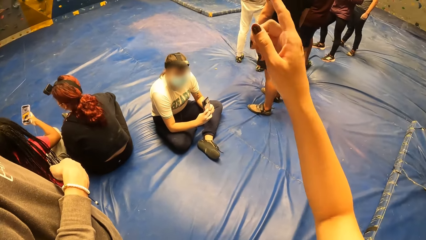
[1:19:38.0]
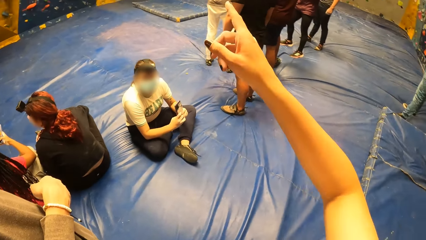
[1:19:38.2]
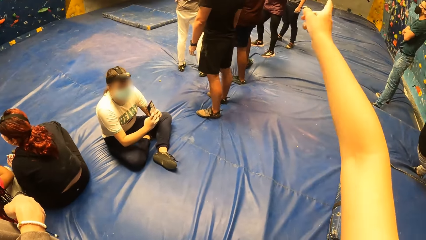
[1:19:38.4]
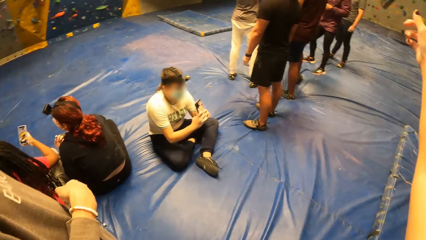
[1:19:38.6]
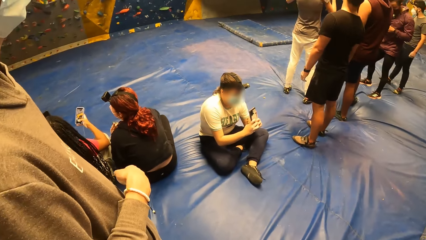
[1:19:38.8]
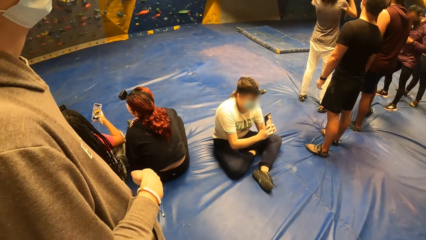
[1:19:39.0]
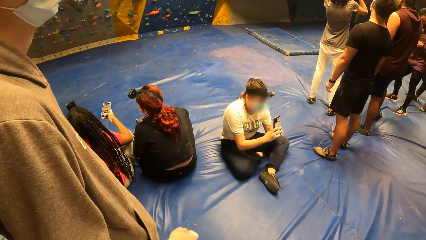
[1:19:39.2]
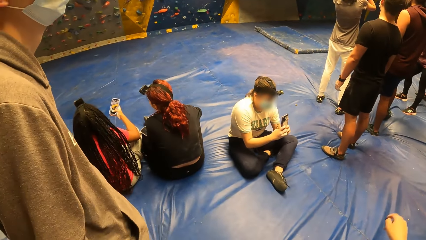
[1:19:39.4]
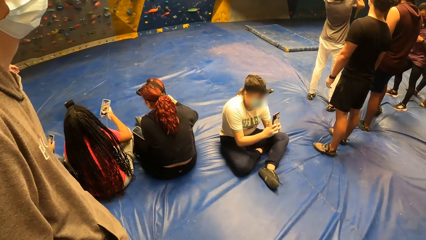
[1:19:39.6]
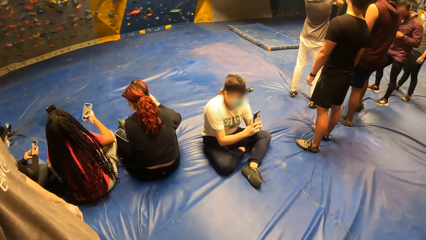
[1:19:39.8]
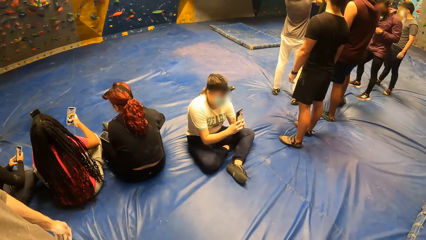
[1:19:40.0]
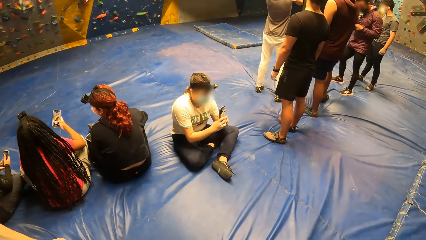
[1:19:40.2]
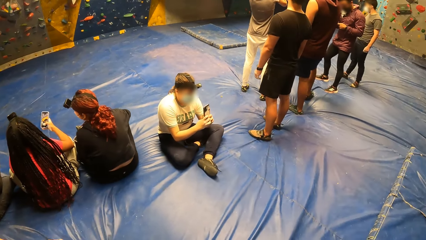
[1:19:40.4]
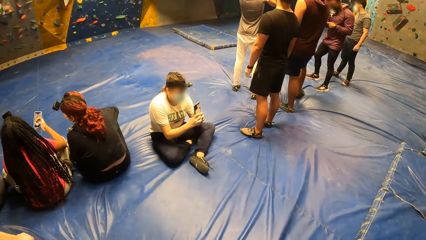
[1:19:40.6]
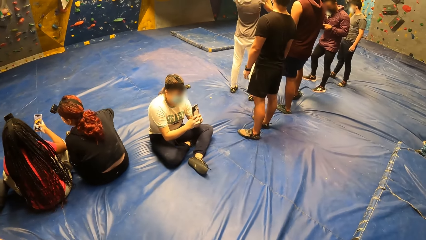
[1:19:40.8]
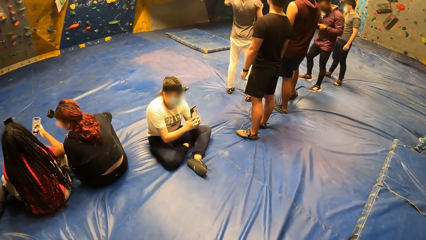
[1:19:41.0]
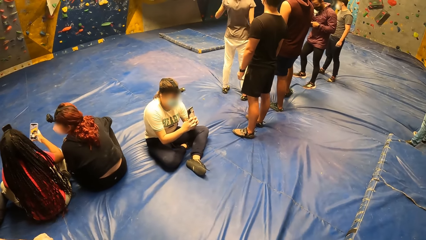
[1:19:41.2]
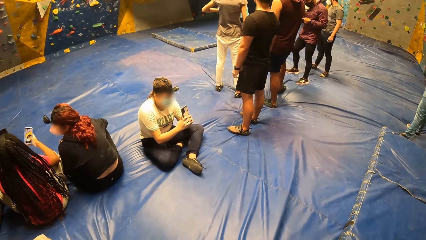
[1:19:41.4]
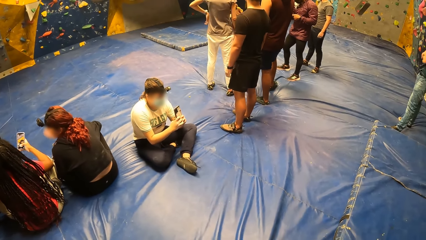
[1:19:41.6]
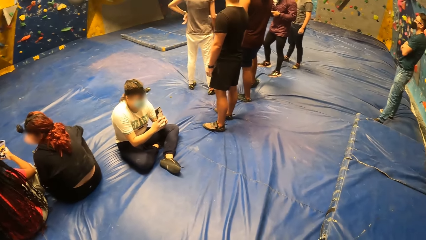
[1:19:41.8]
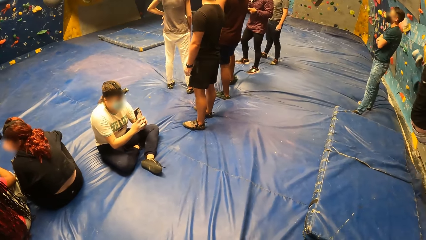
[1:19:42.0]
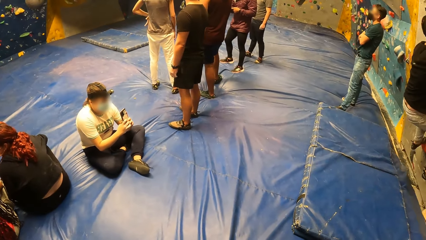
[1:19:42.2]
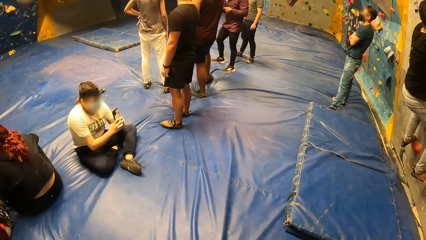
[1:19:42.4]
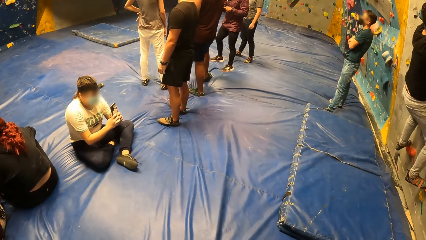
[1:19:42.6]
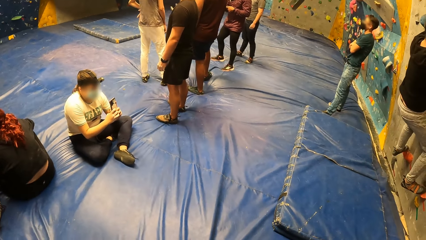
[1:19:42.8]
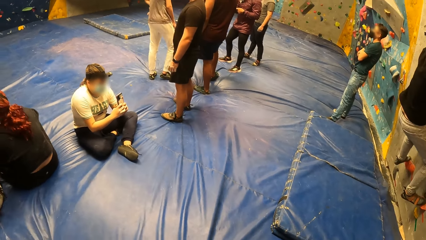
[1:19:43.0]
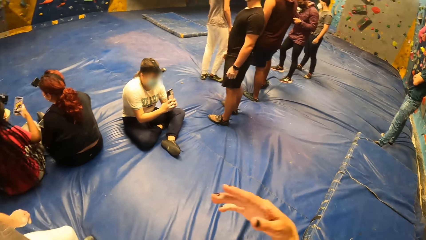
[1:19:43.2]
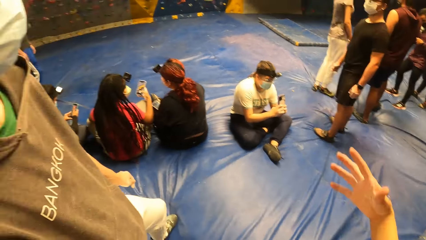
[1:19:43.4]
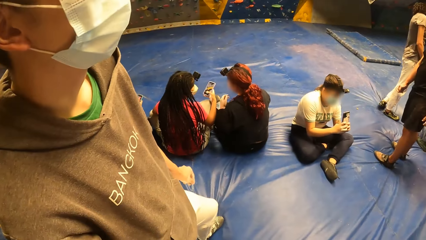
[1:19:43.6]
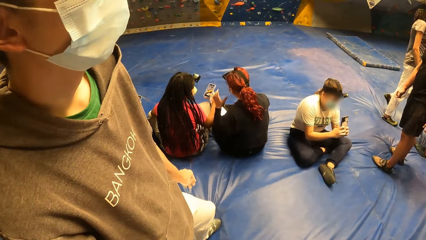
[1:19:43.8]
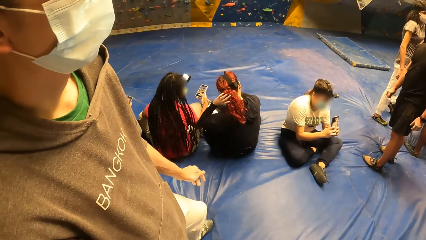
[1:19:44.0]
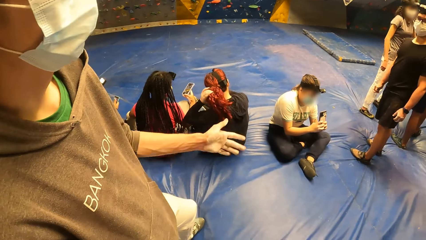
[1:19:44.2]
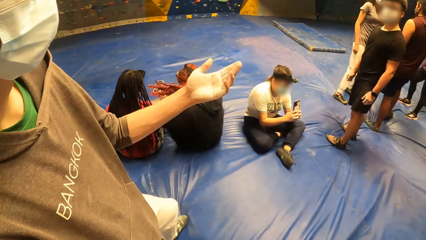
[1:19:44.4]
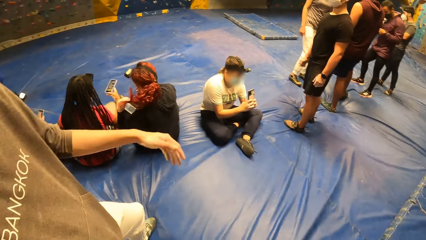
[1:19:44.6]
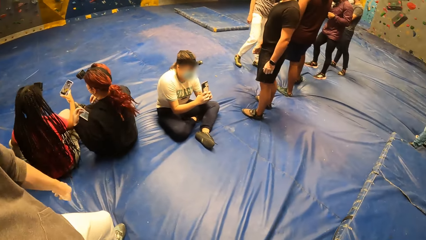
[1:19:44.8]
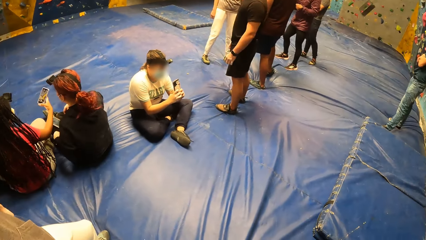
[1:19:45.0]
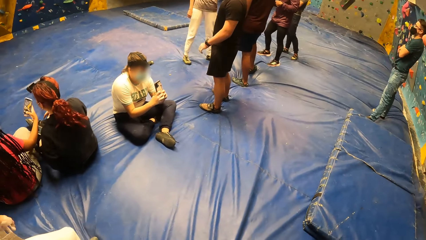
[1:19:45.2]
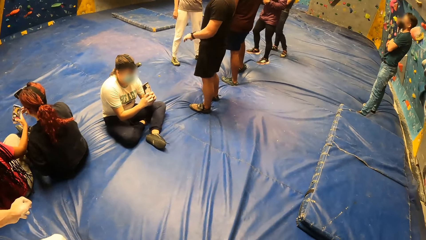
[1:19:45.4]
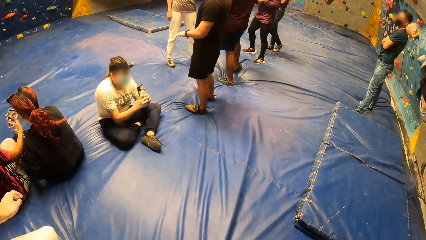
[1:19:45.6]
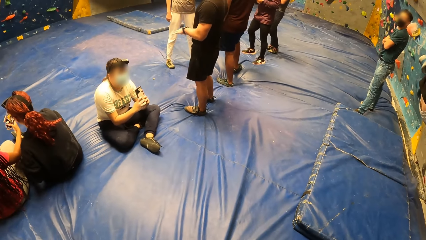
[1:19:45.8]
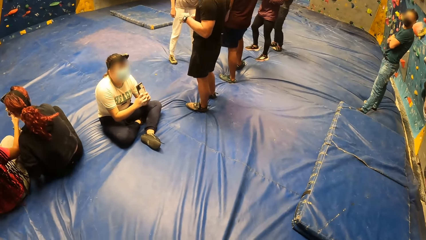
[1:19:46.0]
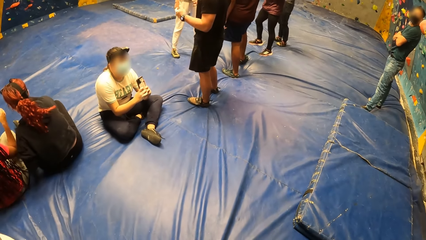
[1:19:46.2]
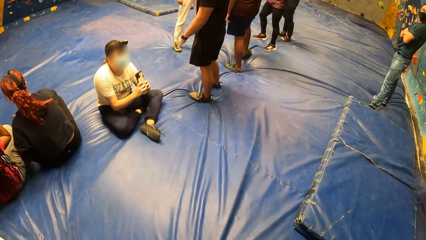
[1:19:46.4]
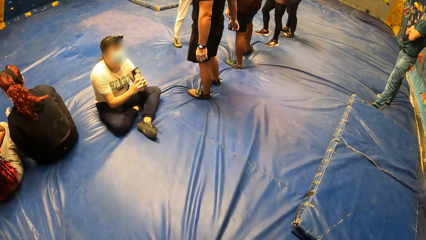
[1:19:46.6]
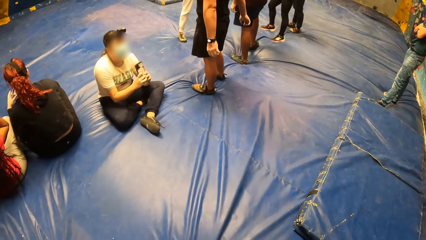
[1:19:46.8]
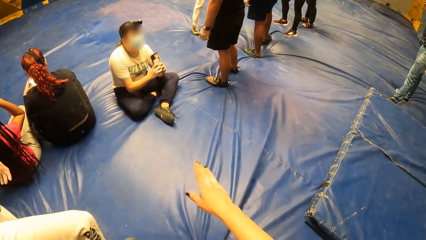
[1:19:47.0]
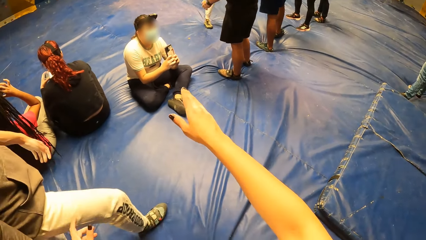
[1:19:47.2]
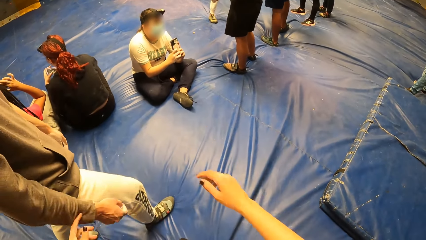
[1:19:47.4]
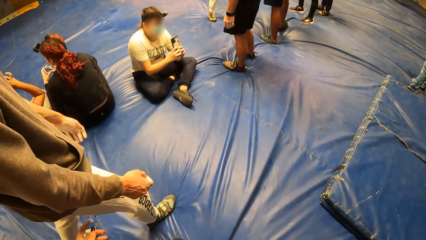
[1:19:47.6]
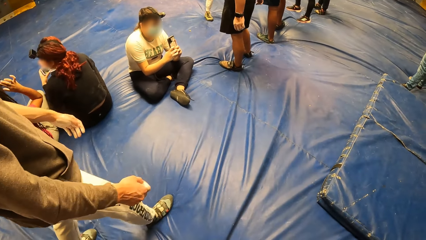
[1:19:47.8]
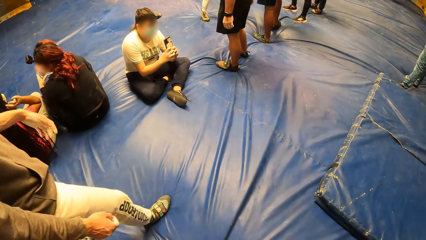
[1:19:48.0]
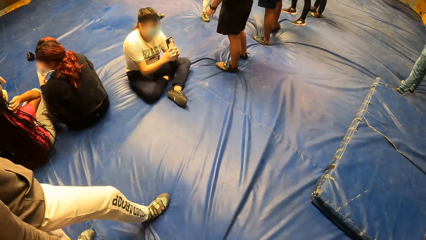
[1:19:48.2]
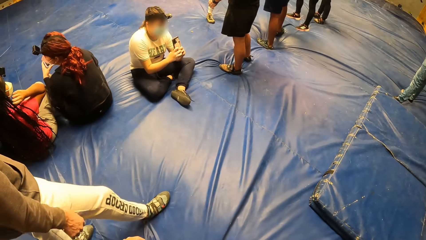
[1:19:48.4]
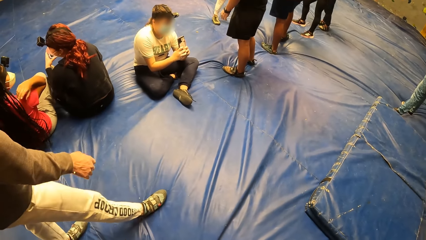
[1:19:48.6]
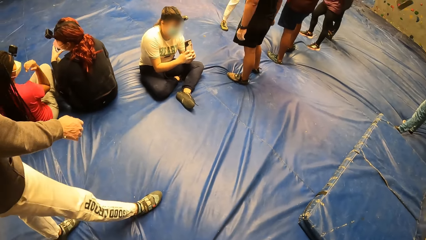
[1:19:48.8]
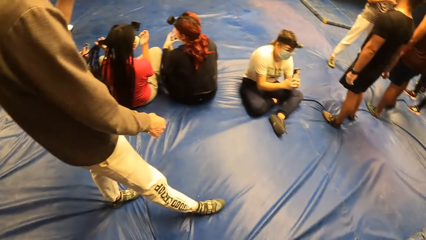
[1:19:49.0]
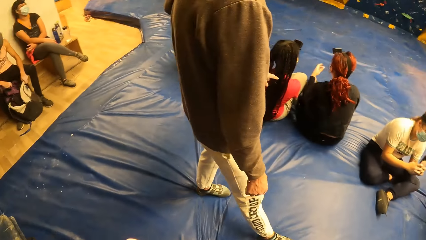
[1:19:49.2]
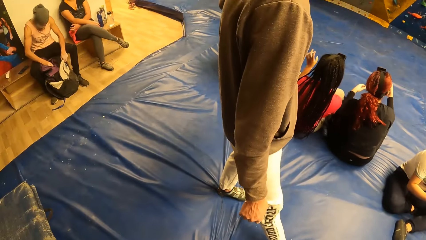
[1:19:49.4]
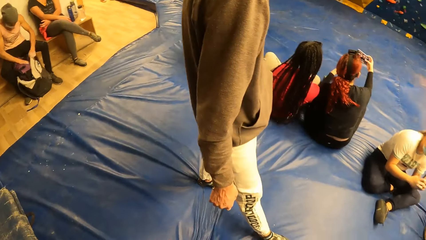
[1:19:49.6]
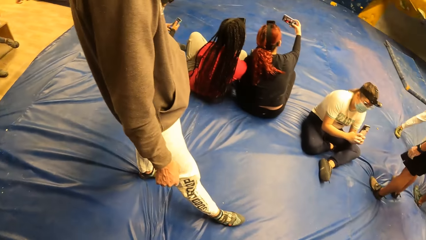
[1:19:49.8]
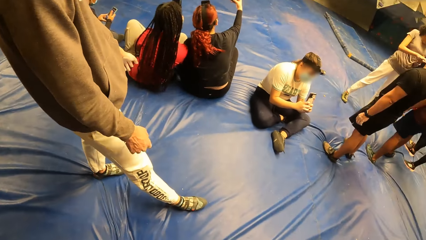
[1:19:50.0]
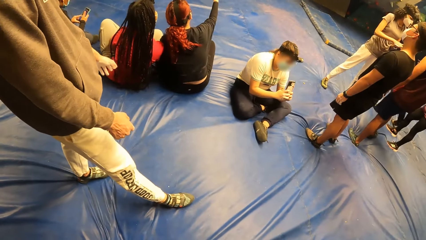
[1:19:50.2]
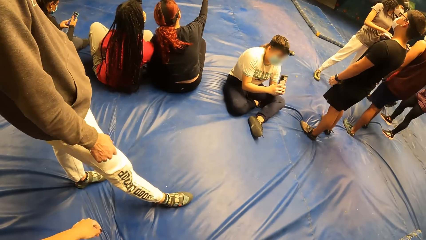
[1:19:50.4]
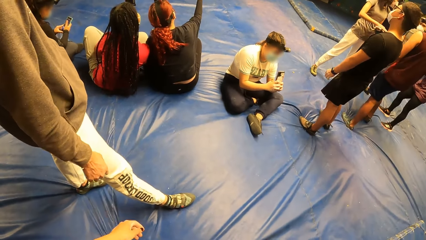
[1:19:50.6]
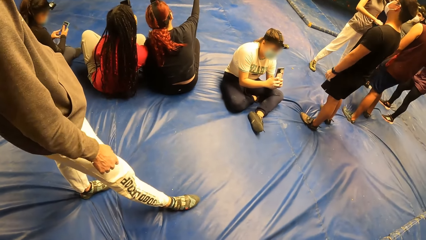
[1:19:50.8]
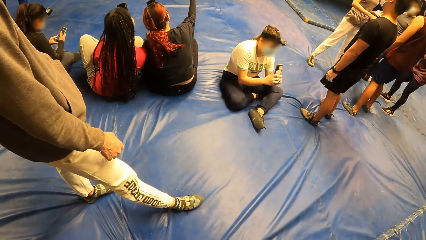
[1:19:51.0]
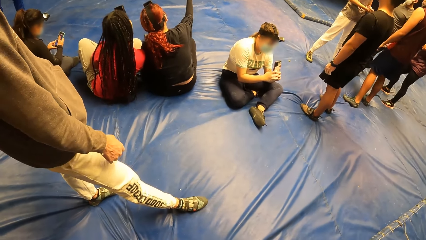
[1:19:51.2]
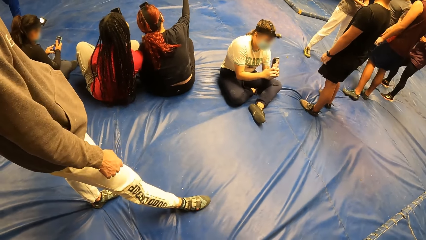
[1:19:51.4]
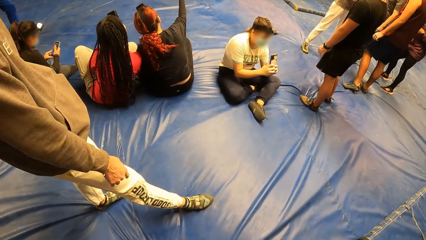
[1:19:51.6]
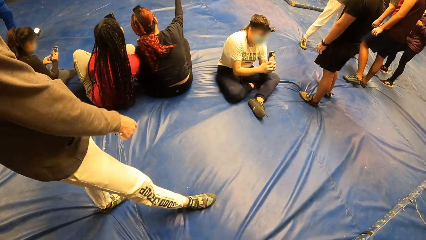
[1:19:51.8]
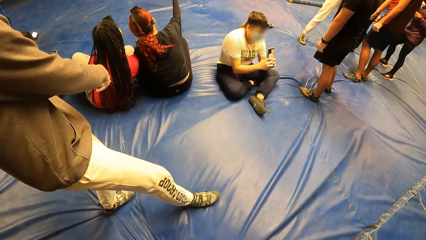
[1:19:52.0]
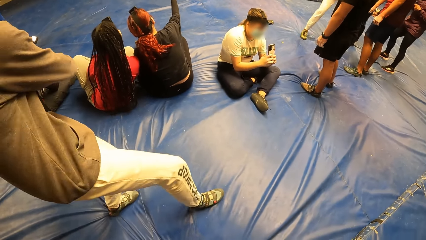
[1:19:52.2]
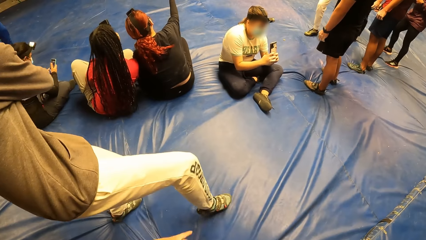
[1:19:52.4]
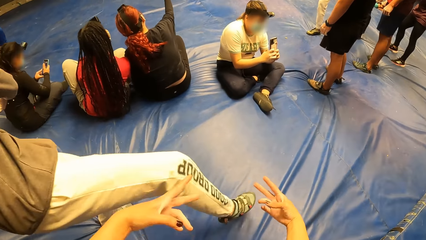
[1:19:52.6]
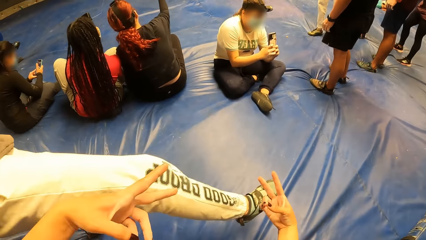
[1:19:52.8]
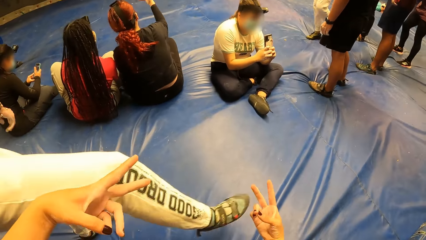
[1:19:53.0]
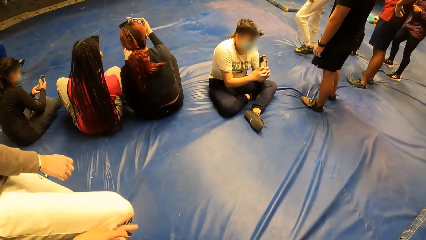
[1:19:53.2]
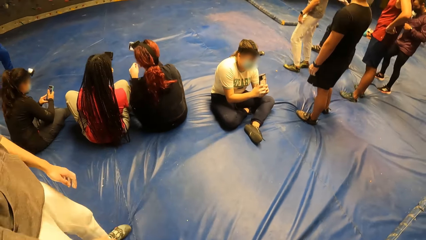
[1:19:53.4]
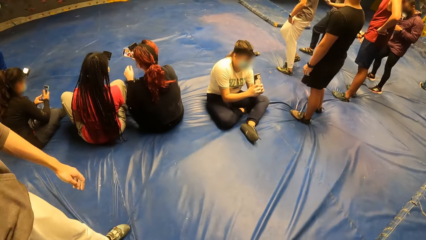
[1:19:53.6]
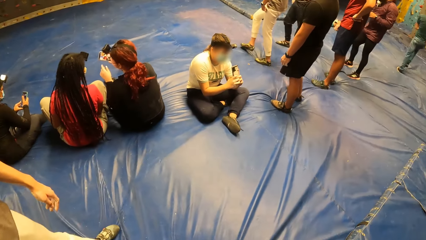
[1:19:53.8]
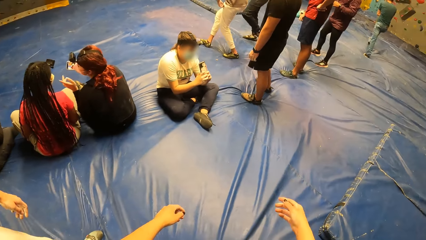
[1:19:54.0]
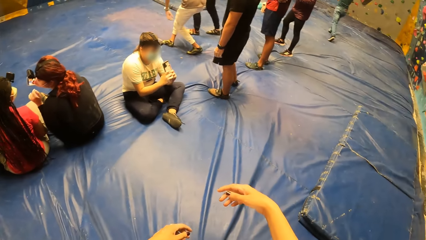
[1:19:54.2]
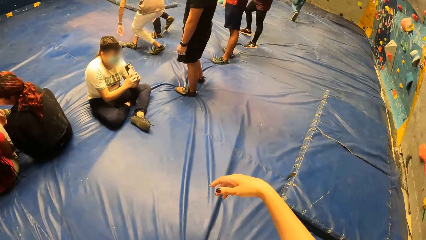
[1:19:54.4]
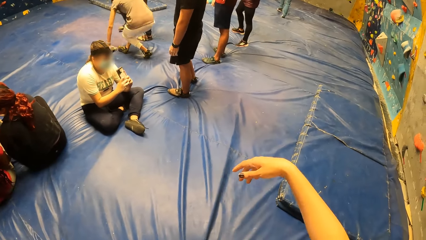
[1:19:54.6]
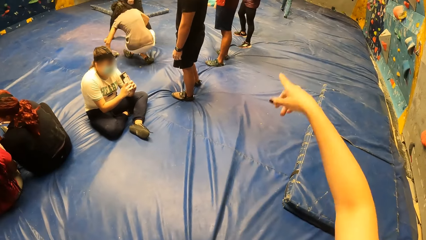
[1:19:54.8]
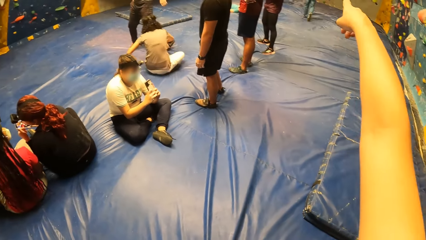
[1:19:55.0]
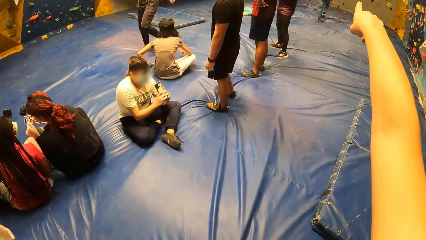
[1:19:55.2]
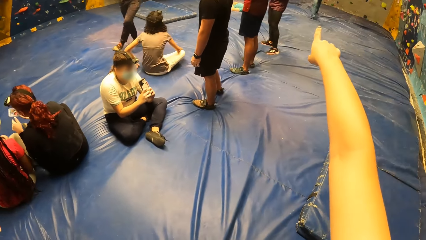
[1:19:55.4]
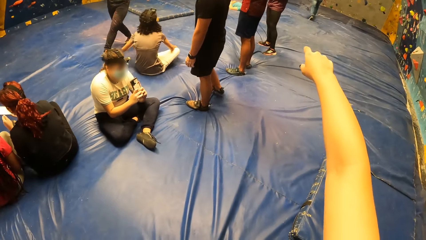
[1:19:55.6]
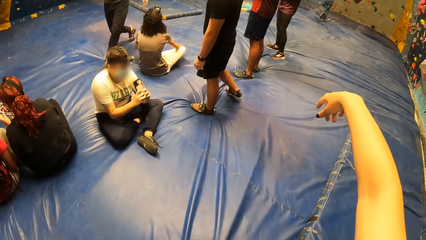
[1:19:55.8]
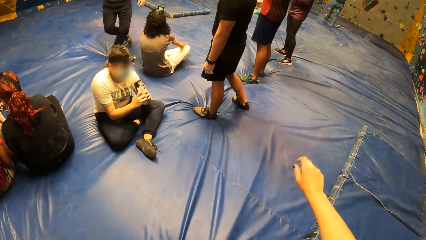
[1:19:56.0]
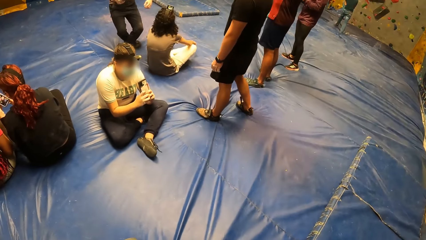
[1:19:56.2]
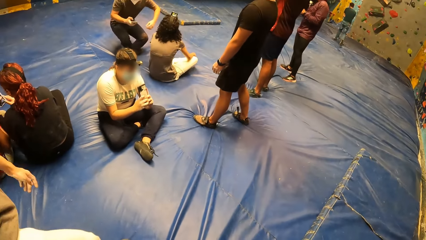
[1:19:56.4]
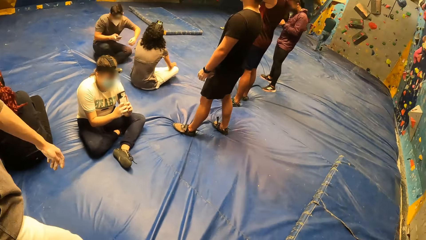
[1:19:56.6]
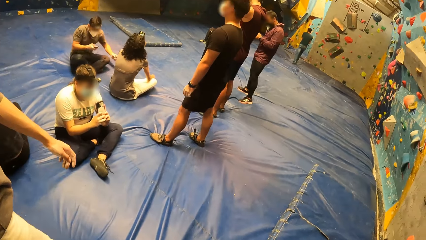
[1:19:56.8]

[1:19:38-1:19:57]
The camera wearer interacts with a man. They point a finger. Another man climbs the bouldering wall with both hands and feet. A third man moves a hand. A woman moves her hair. A fourth man holds a backpack. The camera wearer moves hands. The third man moves a leg. The camera wearer points at a climbing wall.
